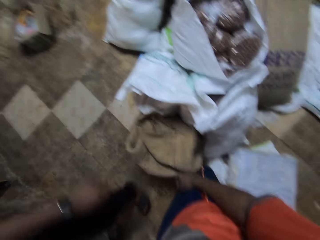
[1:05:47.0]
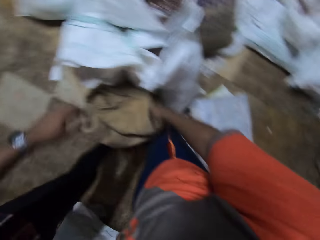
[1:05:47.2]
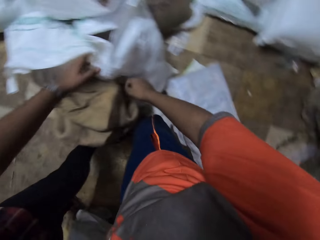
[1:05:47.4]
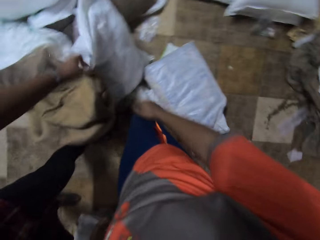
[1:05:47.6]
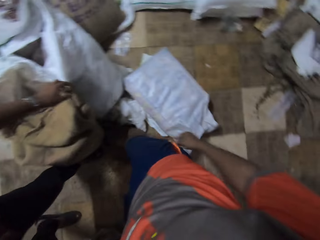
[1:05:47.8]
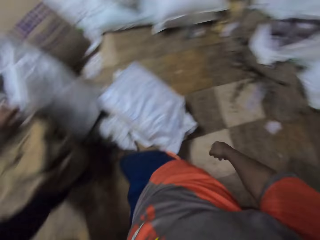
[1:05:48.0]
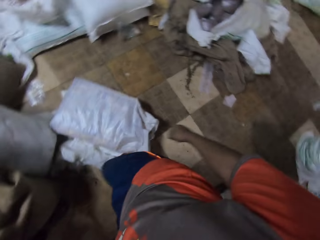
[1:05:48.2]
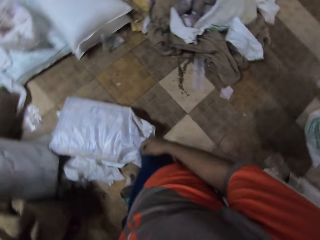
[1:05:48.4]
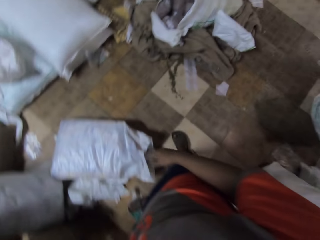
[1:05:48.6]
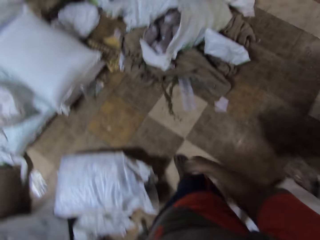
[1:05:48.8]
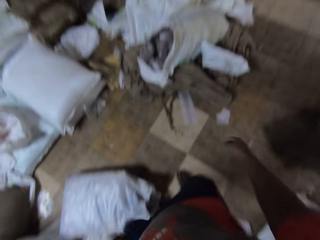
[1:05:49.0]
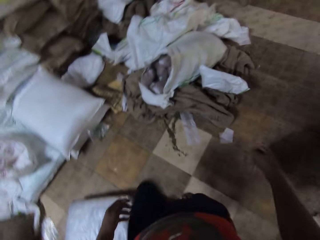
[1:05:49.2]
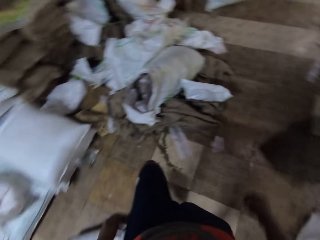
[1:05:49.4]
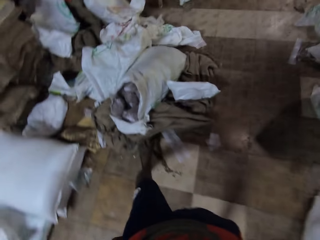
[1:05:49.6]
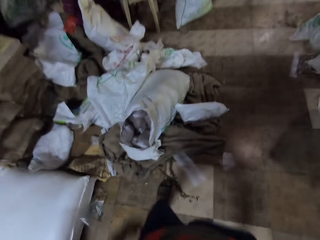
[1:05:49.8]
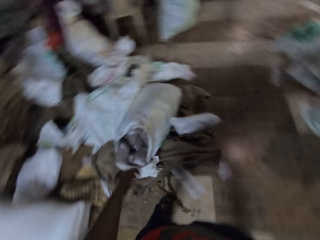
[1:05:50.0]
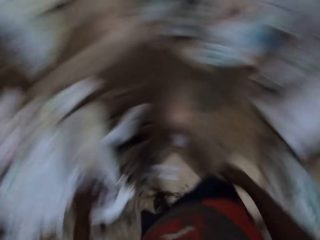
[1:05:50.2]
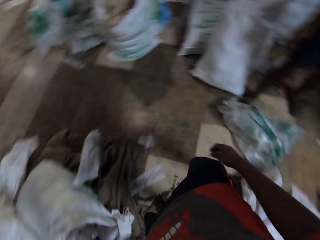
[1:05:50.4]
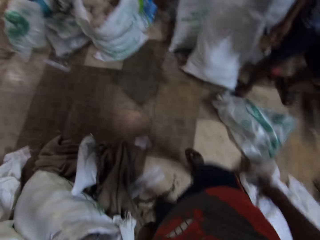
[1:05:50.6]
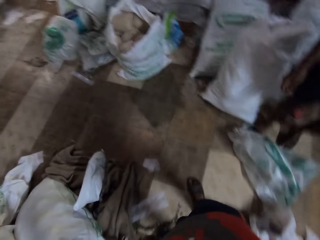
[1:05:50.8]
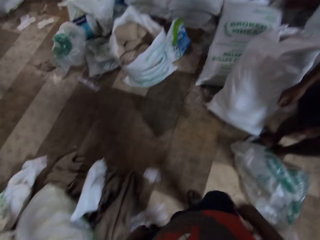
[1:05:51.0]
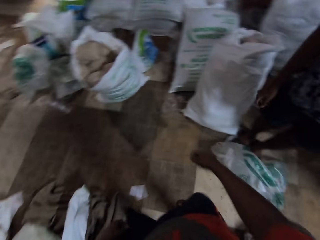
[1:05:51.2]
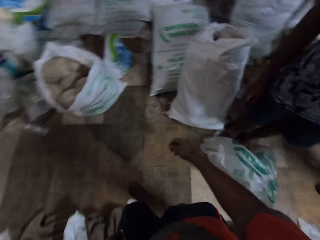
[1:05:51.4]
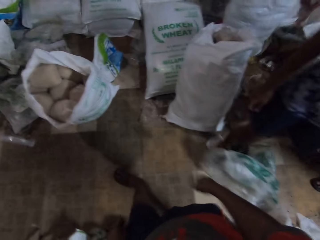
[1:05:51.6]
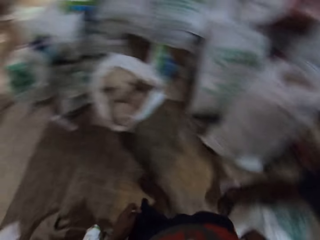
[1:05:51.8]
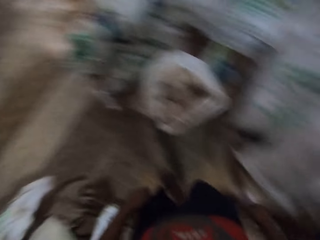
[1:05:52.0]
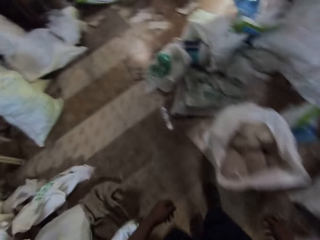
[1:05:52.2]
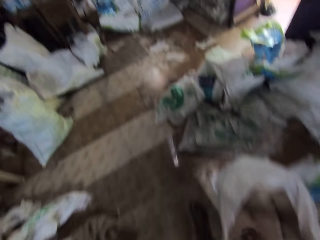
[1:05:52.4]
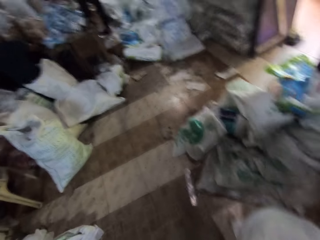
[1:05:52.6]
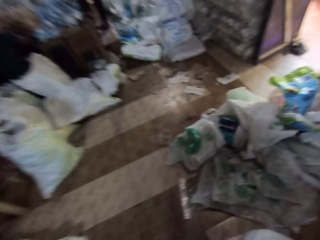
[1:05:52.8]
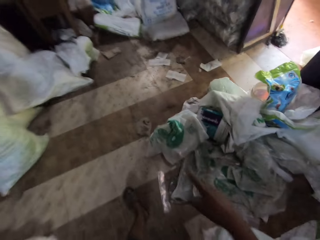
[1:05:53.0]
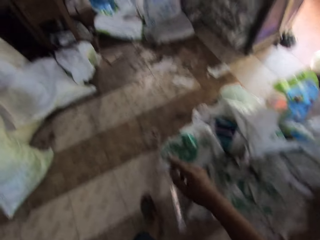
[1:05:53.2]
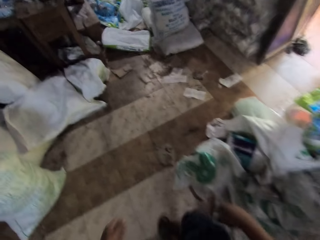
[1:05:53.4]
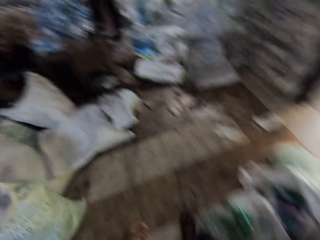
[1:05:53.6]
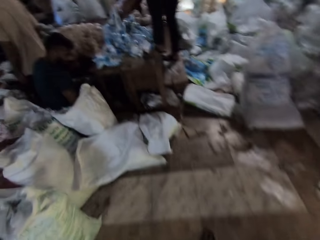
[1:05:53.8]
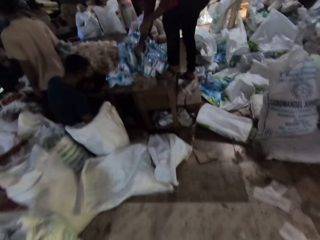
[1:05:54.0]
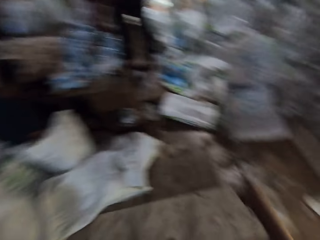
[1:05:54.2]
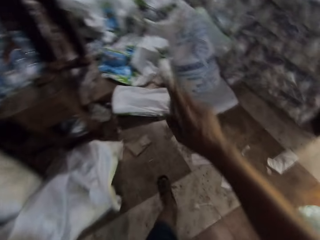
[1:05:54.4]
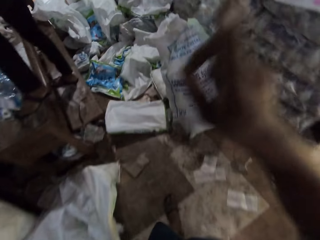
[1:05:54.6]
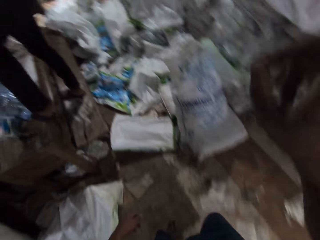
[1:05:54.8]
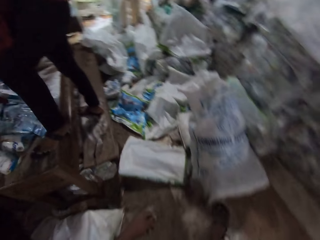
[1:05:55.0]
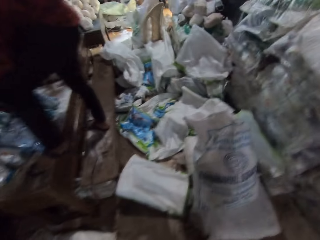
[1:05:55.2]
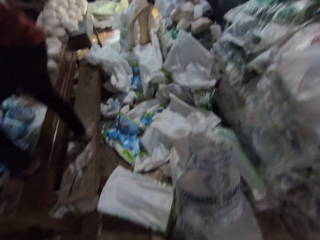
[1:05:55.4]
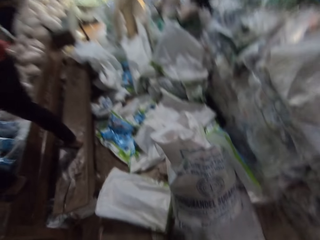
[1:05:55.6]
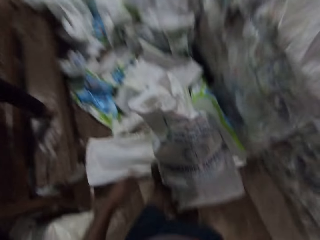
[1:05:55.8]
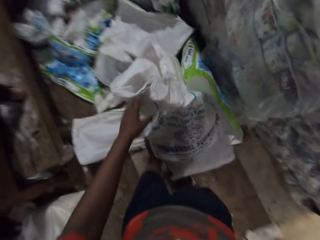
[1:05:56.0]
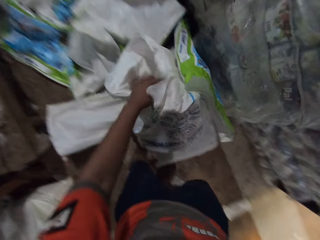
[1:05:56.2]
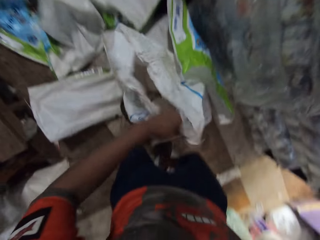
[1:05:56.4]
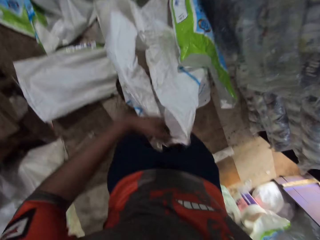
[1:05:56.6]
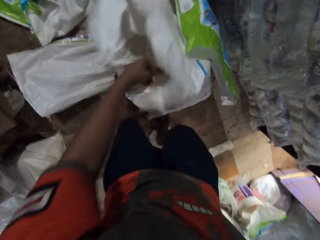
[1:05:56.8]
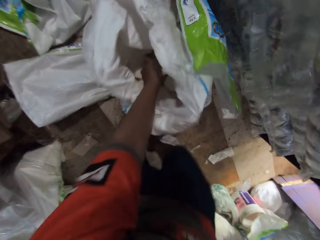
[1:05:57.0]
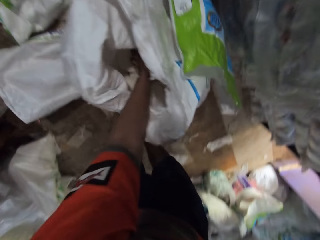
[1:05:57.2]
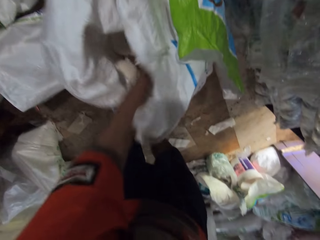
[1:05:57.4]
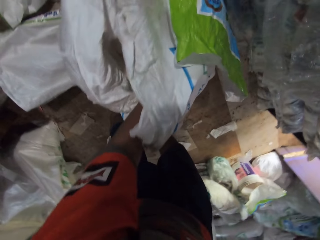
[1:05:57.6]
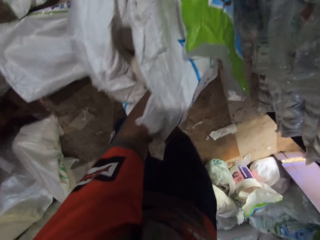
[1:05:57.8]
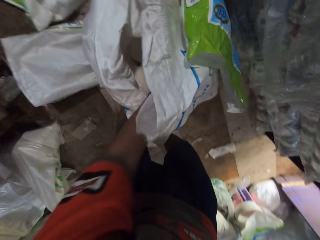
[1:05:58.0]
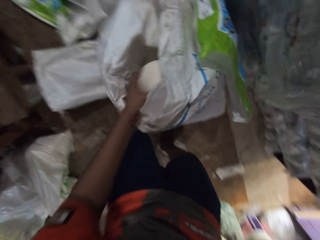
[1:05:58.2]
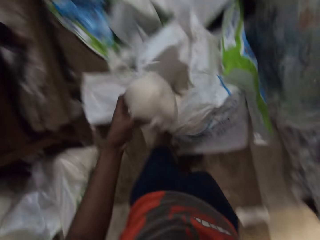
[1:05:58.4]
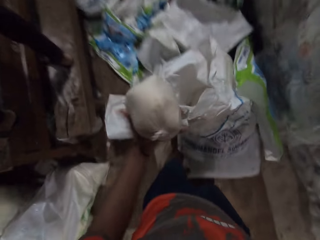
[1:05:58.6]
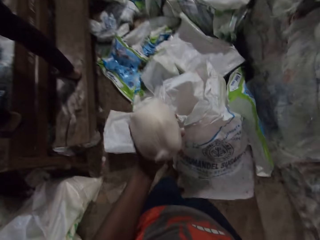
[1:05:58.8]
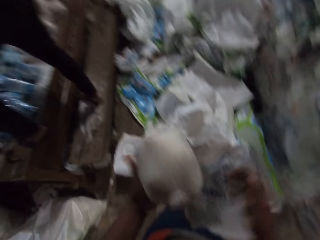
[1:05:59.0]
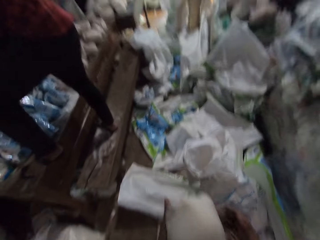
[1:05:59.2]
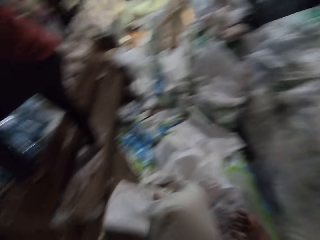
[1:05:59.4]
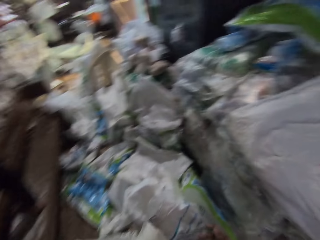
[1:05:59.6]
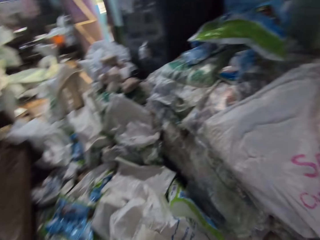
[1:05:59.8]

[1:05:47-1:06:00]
A man touches a bag with his left hand. The camera wearer walks around the warehouse. He walks around the warehouse again. The man drops a bag of salt on the table with his hands. The camera wearer opens a bag with his left hand. He picks out a bag of wheat from the bag with his right hand.

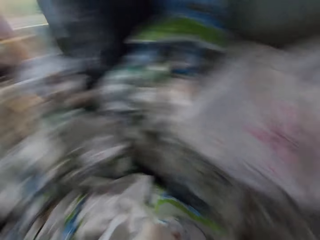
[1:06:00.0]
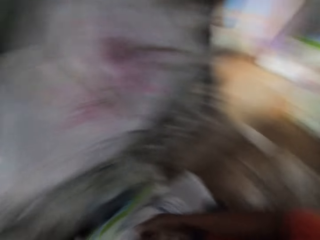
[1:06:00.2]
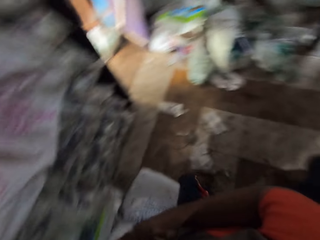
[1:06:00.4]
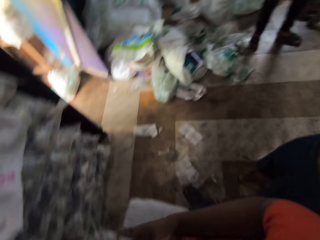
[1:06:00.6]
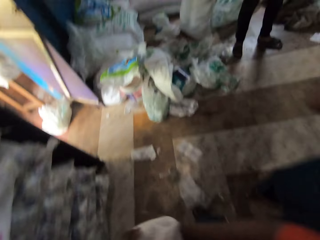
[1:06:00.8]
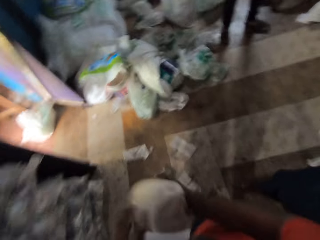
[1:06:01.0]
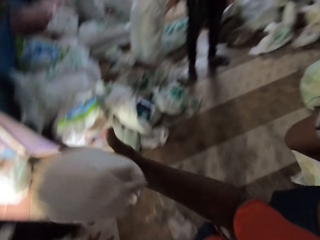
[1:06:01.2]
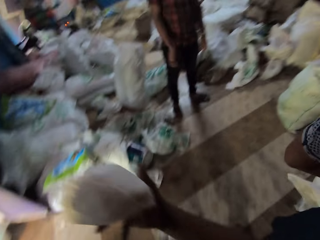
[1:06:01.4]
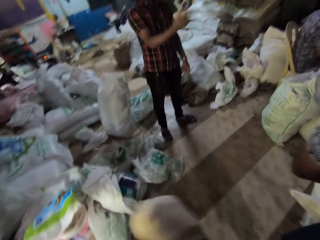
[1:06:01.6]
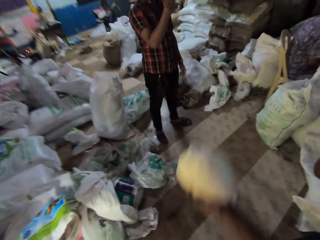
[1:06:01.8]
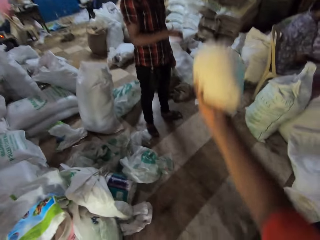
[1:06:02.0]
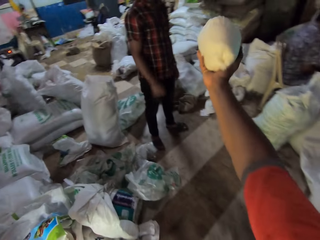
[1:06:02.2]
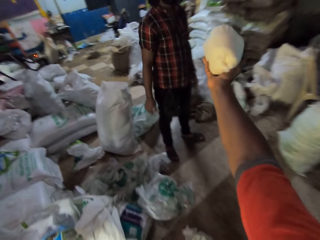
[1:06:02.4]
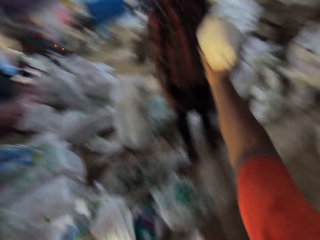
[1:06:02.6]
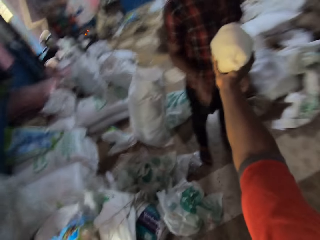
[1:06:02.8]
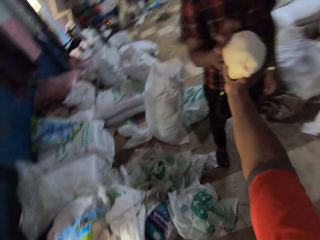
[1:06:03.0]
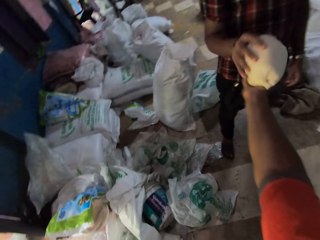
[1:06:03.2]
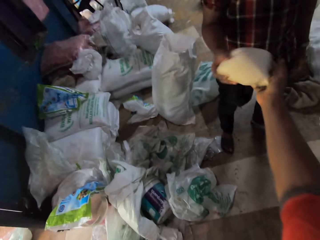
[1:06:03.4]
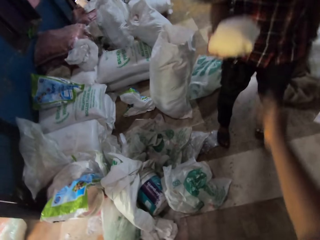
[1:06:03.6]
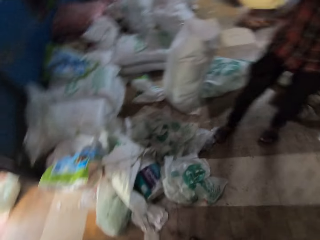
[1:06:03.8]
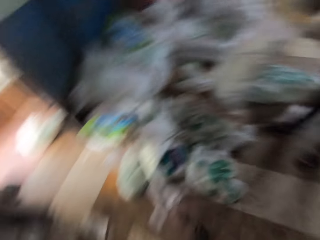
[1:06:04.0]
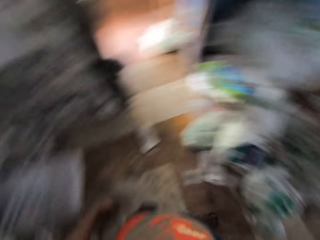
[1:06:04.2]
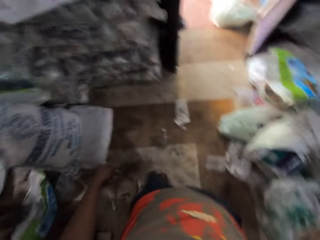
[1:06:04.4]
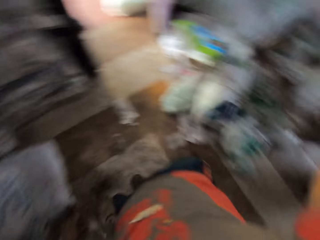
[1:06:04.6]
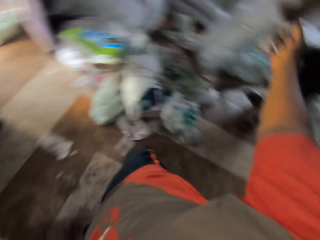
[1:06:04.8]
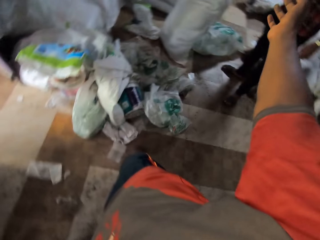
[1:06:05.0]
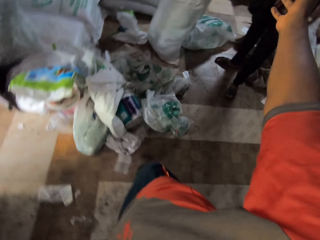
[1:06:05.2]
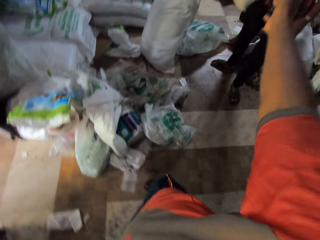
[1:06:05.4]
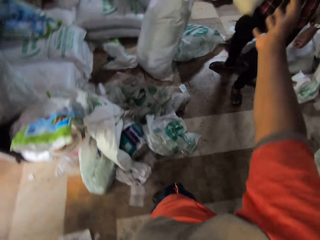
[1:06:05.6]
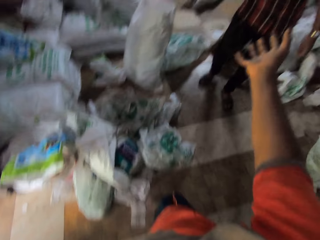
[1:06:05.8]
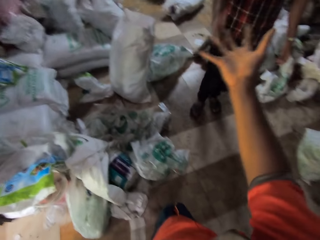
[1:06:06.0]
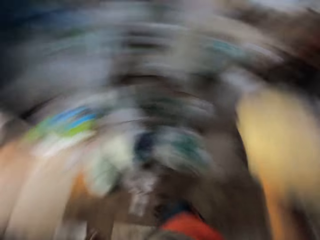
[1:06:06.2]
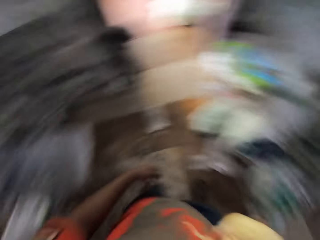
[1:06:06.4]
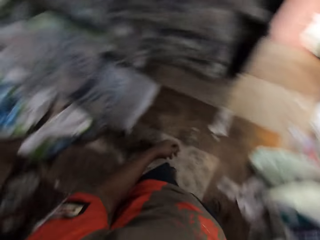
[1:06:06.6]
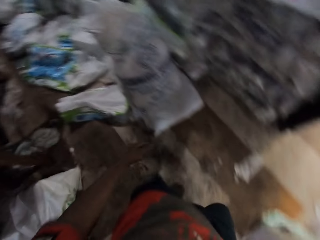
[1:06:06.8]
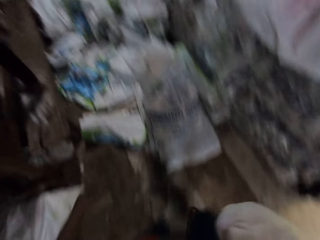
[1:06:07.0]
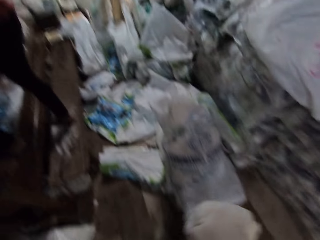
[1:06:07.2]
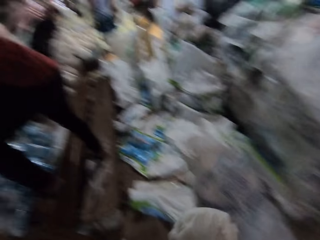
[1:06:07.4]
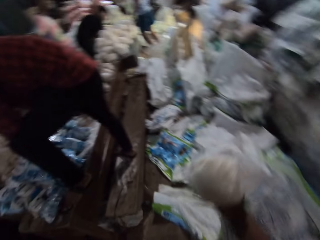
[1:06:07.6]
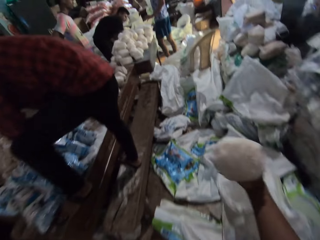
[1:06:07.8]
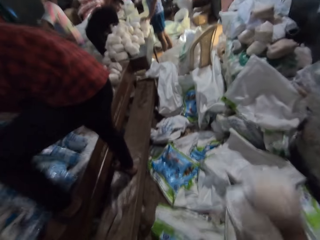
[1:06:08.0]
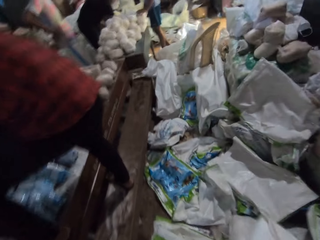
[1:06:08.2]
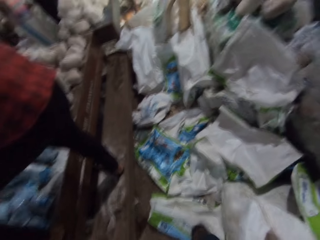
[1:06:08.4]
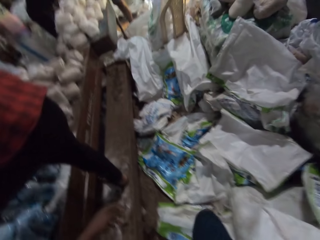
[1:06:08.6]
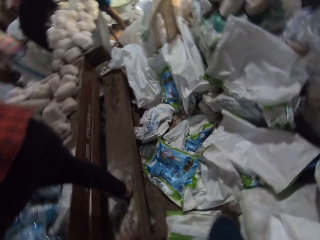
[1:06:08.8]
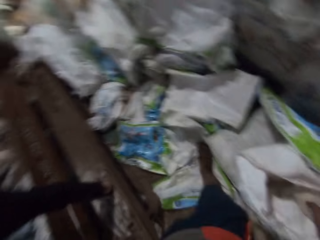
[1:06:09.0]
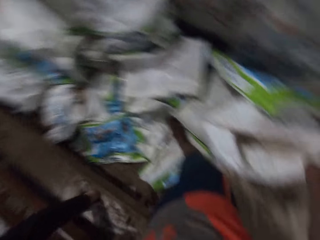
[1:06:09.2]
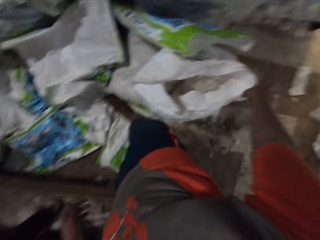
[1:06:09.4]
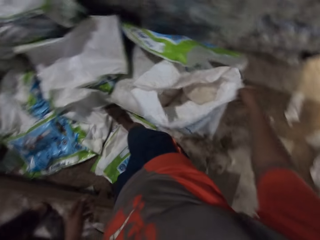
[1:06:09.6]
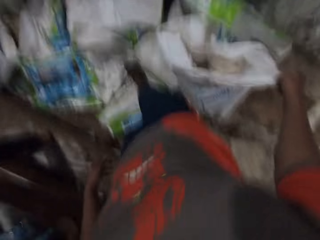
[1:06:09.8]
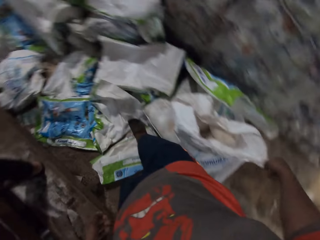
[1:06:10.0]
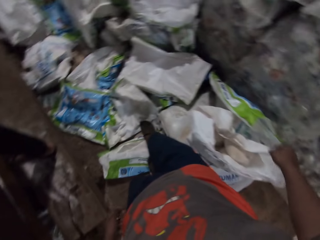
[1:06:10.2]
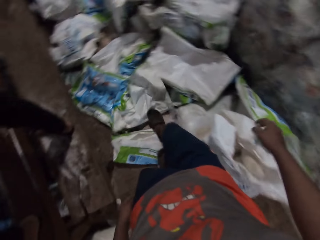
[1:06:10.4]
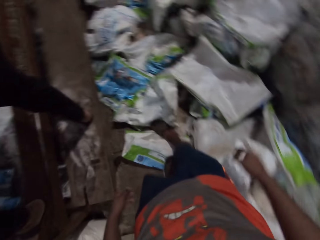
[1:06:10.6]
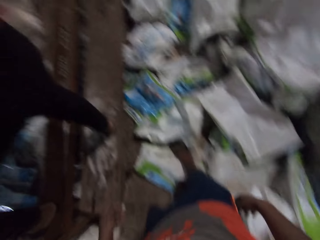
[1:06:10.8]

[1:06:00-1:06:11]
A man takes the bag of wheat from the camera wearer with his right hand. The camera wearer throws the bag of wheat with his right hand. He catches the bag of wheat with his right hand. He walks around the warehouse. He converses with another man. He puts the bag of wheat in the bag with his right hand. He walks around the warehouse again.
